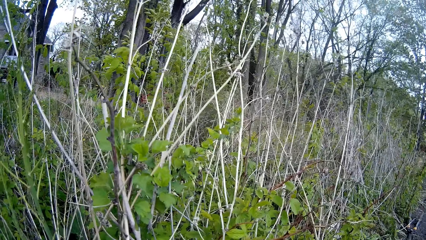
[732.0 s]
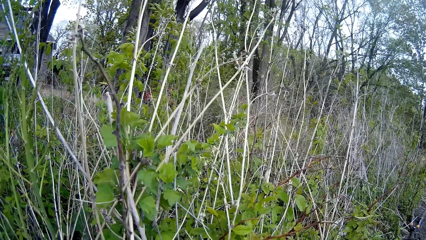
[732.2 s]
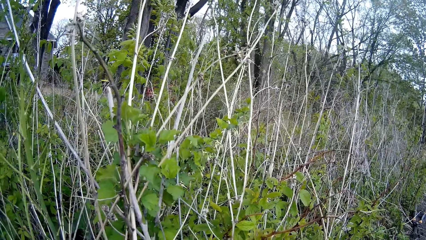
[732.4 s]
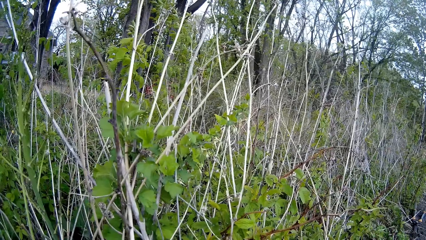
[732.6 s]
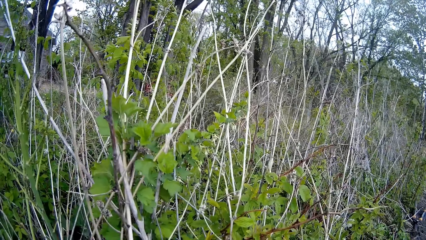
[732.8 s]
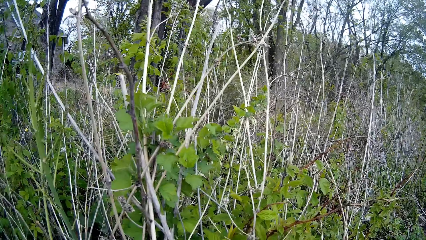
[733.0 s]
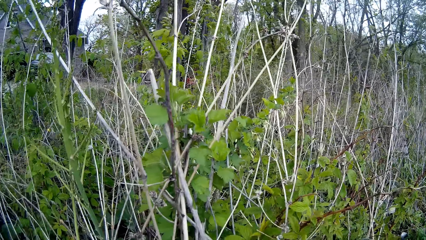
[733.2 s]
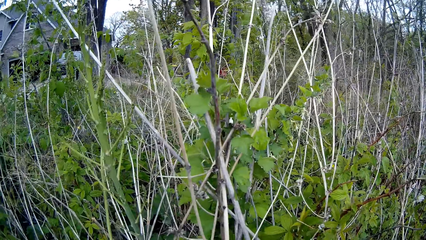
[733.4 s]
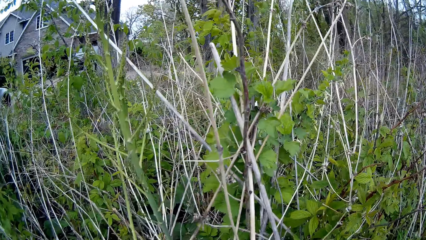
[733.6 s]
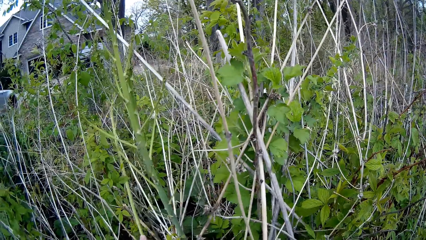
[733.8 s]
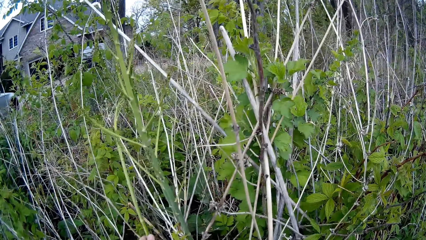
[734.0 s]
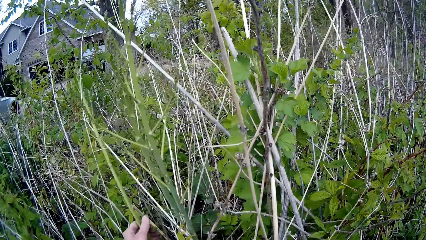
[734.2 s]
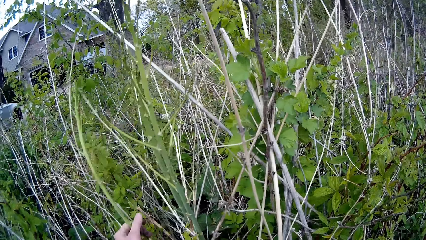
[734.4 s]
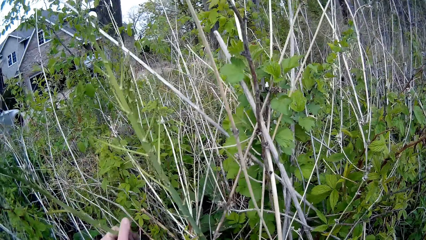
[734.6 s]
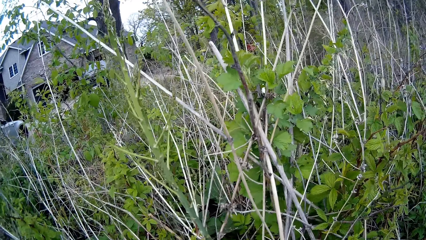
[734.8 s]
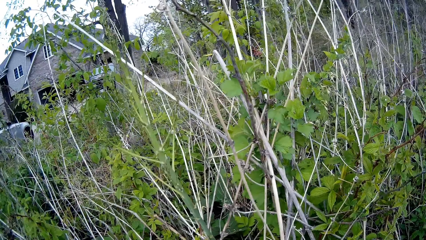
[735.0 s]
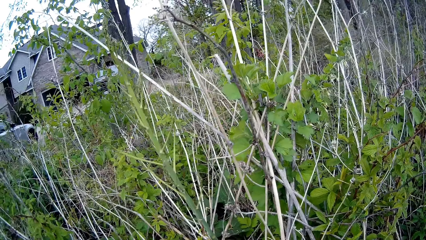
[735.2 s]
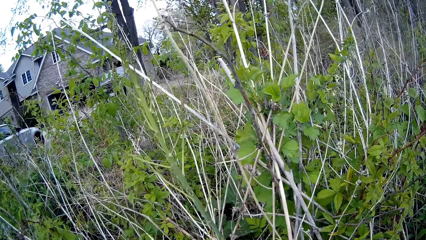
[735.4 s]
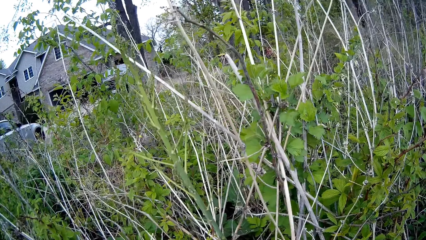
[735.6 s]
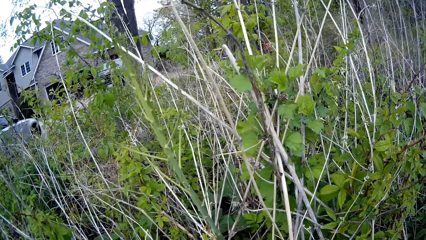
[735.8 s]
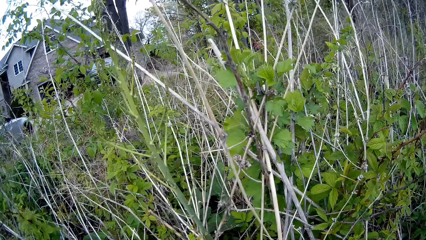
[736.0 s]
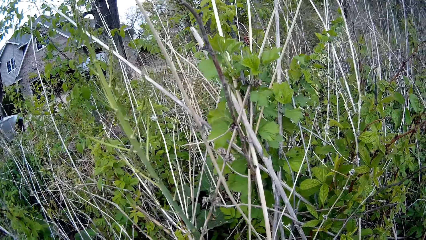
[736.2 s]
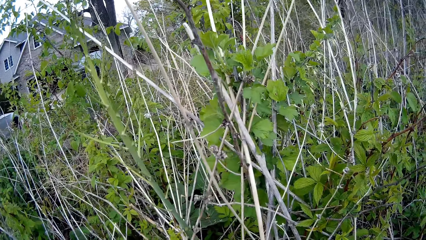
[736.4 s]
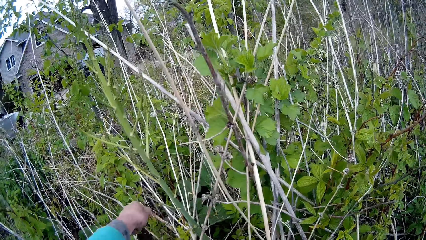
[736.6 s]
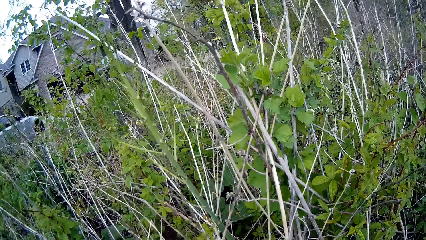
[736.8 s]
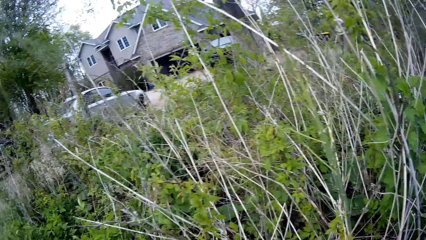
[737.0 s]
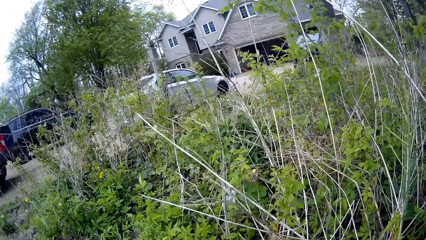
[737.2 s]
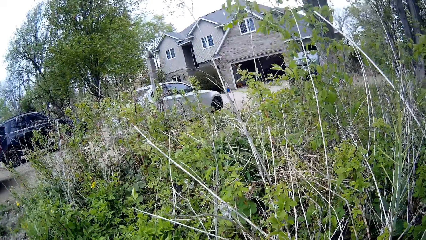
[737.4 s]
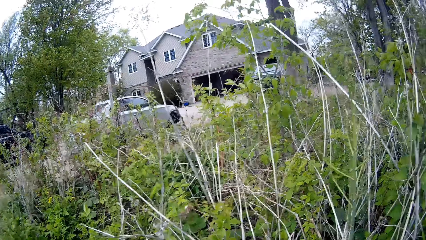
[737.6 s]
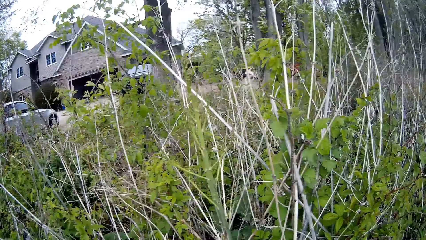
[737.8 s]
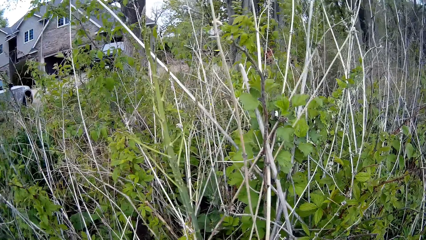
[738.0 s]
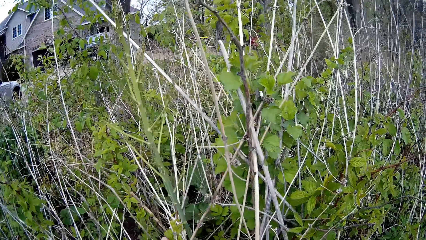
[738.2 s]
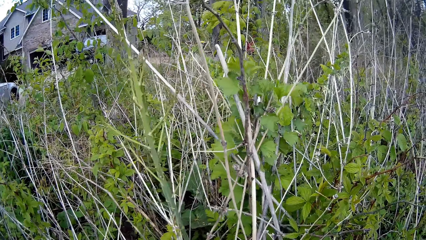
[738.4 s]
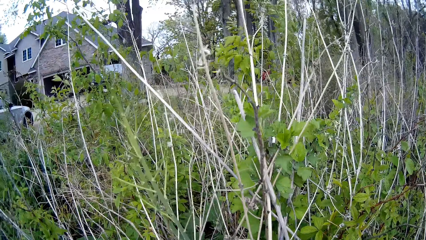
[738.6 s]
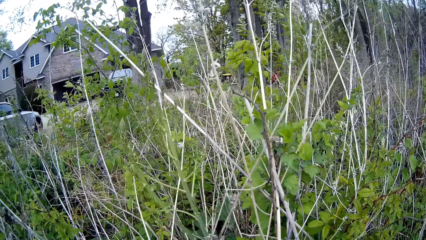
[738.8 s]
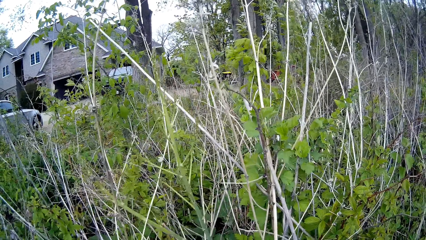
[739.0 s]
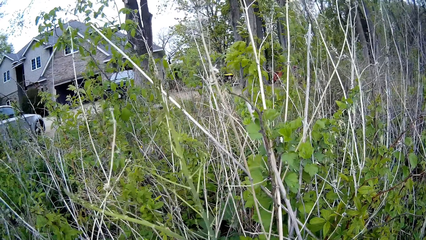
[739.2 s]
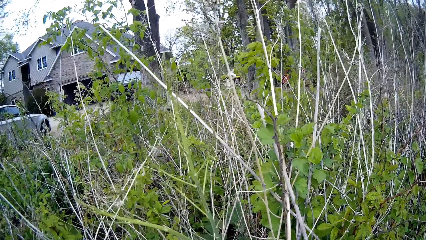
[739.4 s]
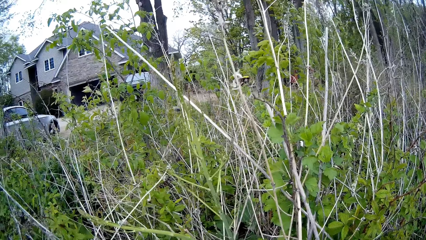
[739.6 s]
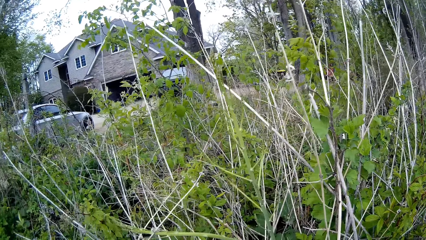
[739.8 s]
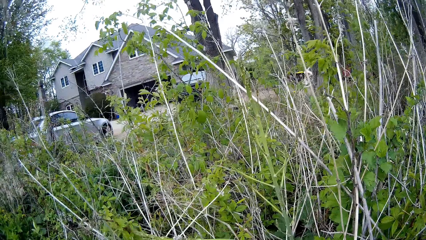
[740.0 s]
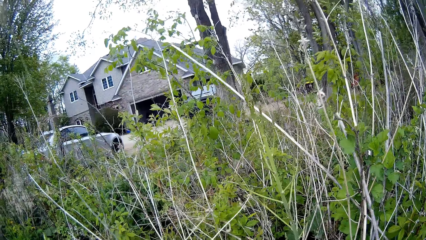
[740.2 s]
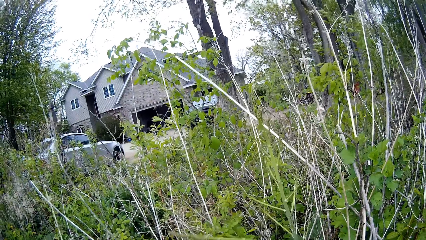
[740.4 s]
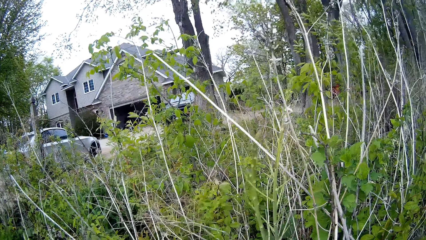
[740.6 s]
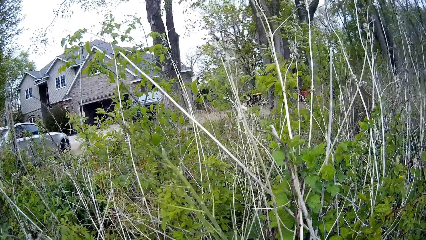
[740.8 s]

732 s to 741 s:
The camera wearer cuts a twig with her left hand. She looks around. She holds a reed with her left hand. She throws the twig with her left hand. She unplugs the reed with her left hand.

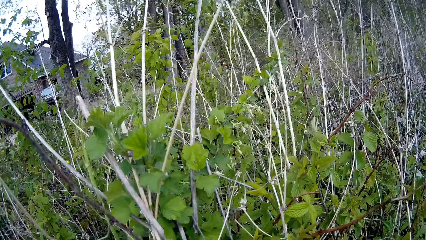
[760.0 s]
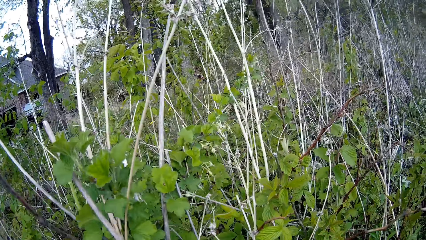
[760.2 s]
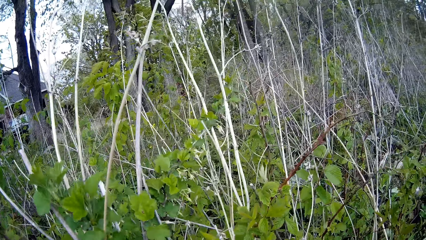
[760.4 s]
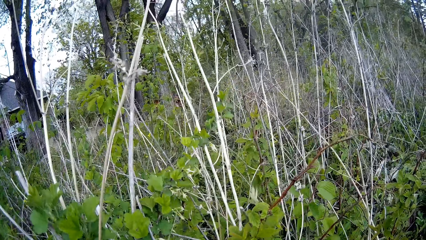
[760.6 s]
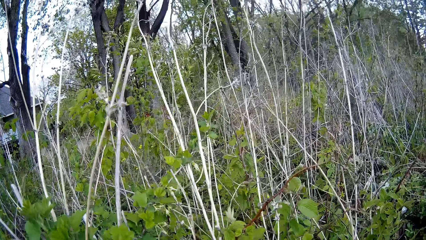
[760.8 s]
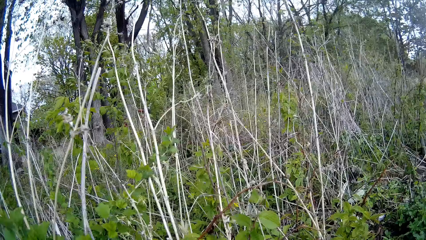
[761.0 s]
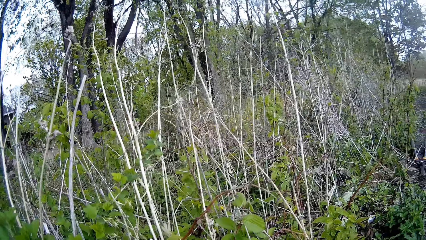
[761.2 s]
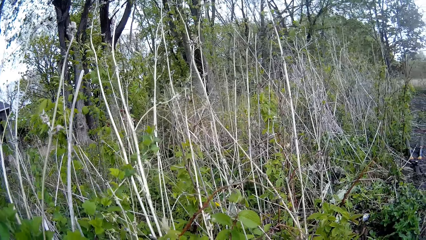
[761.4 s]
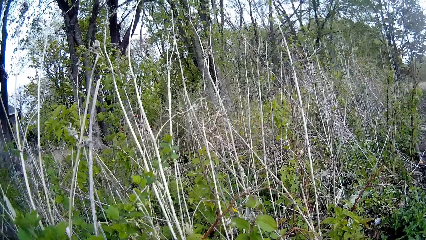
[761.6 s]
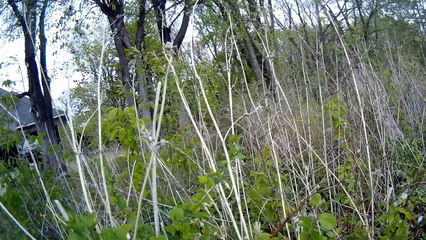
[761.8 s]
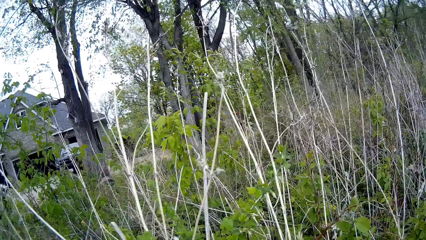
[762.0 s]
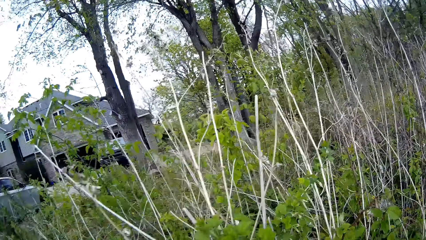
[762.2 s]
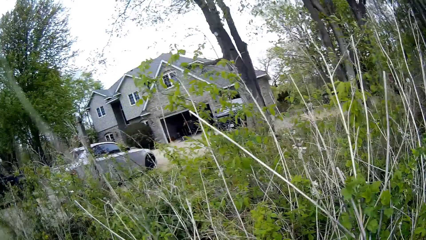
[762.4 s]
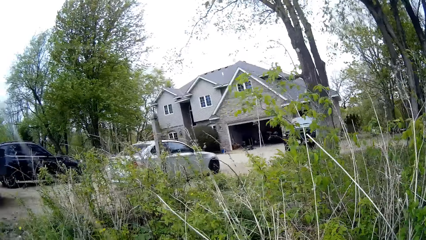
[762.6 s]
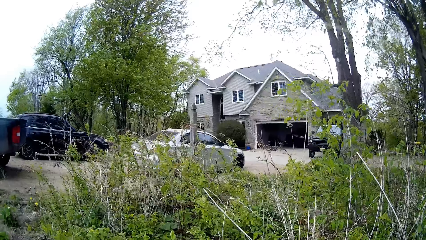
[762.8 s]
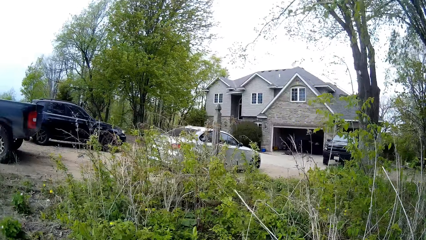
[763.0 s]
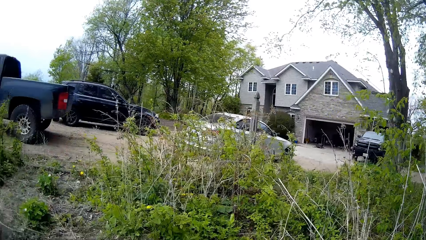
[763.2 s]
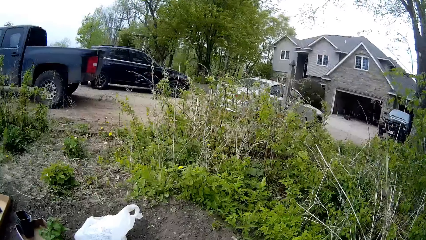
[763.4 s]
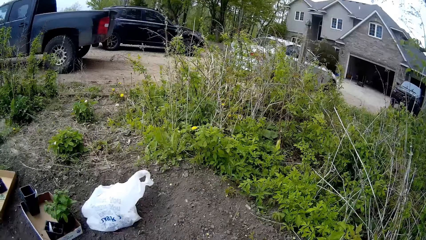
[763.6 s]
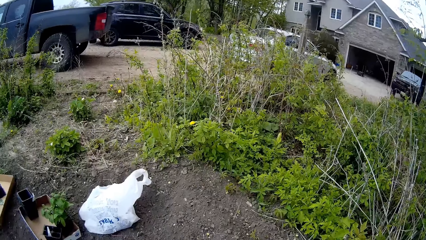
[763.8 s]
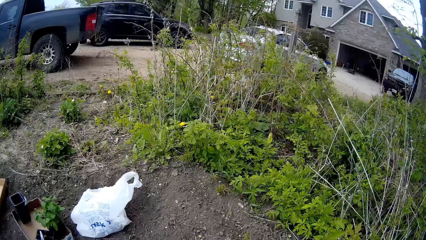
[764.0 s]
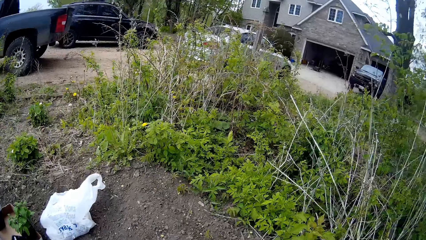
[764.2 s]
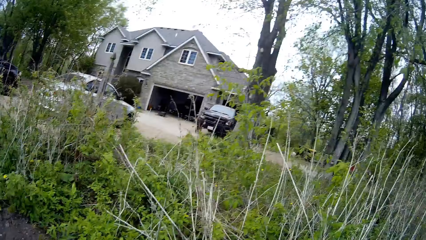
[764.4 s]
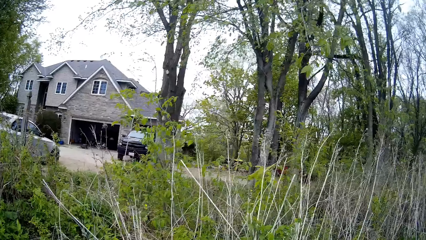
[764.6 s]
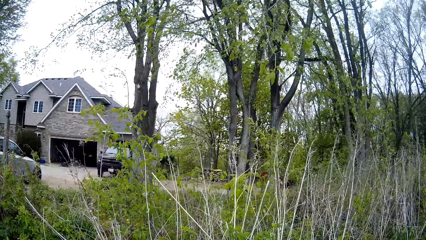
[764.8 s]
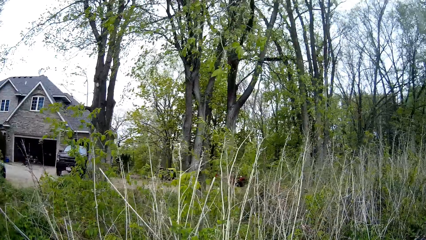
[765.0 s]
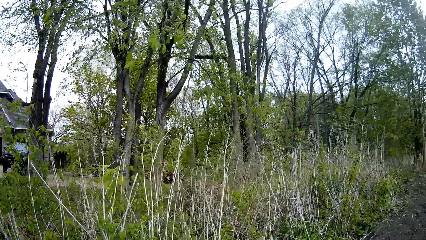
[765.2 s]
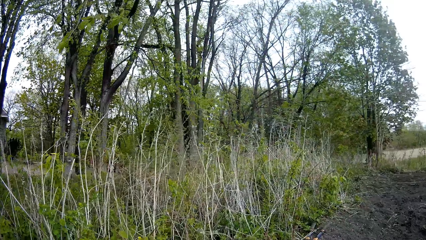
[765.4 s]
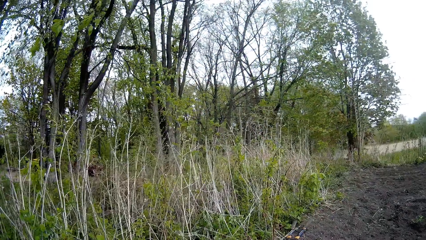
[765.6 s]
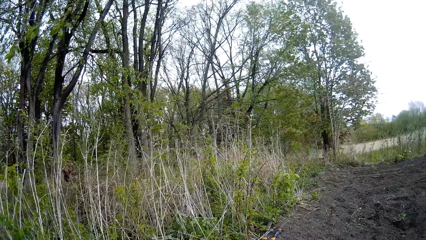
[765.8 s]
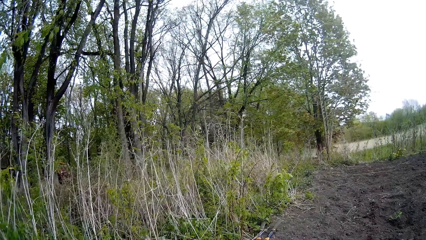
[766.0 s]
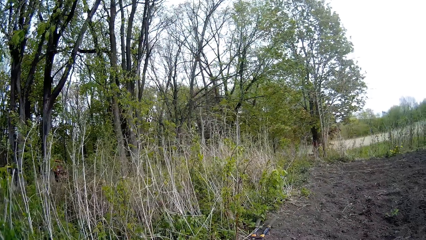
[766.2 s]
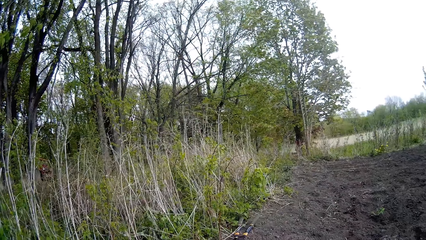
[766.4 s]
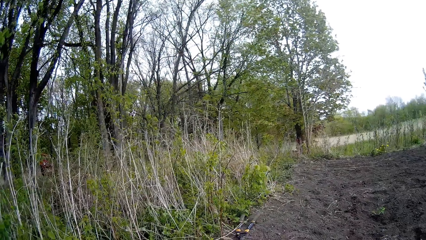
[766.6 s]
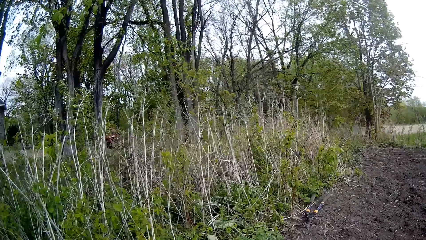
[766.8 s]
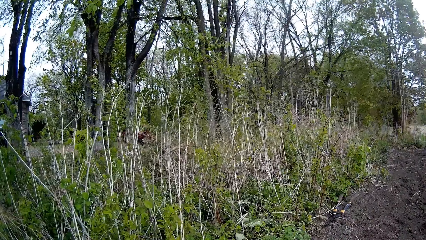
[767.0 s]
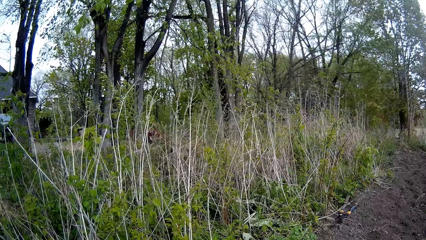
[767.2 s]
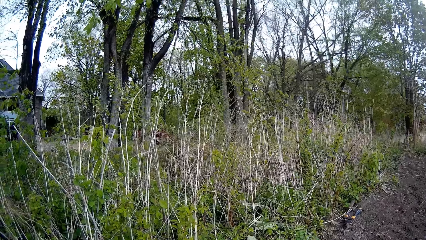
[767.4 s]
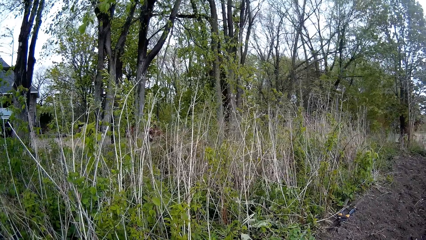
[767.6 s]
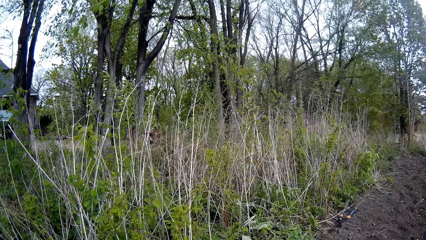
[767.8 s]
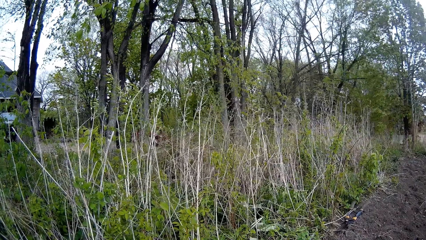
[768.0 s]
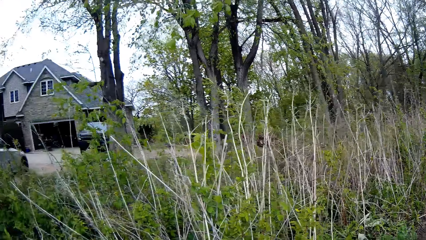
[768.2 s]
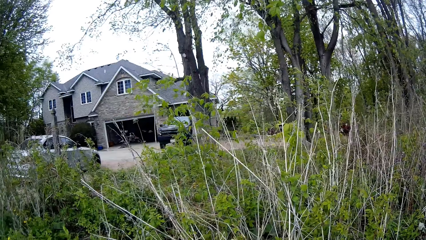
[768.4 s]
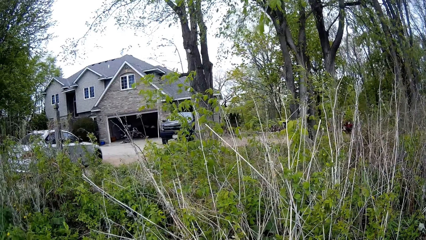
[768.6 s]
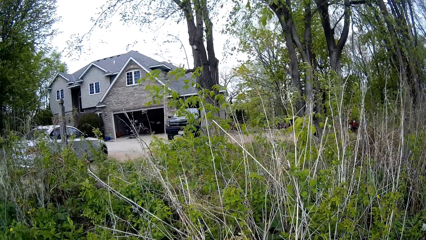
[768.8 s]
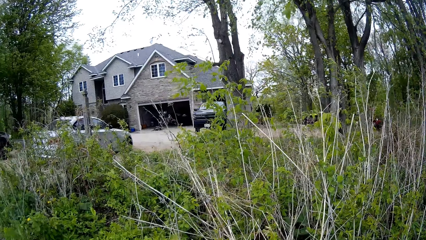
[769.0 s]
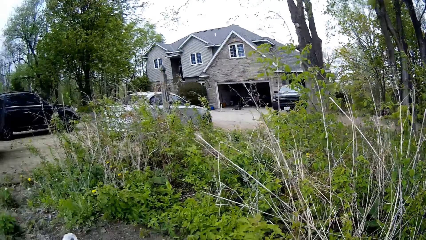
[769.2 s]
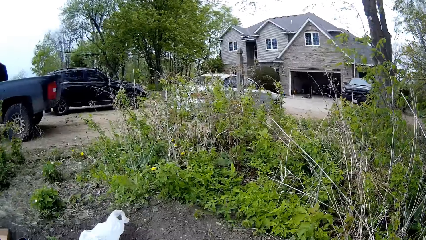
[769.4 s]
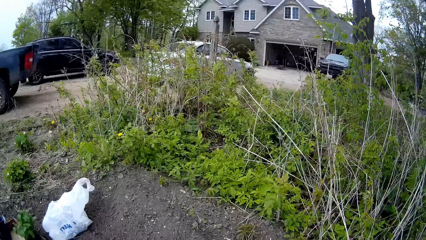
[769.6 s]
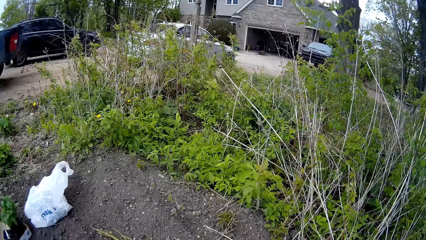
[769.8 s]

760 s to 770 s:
The camera wearer looks around. They look around again.
